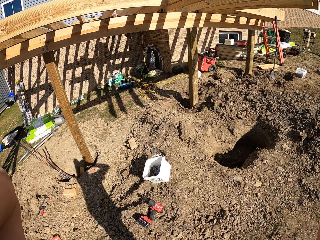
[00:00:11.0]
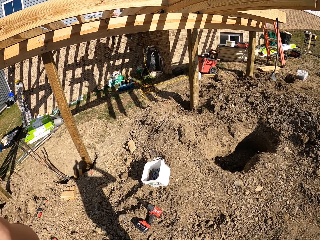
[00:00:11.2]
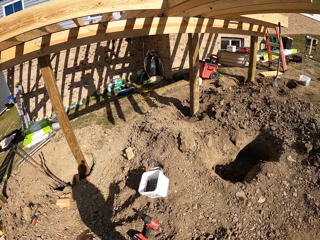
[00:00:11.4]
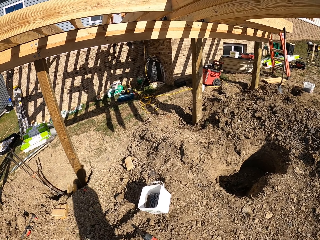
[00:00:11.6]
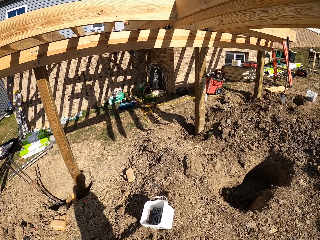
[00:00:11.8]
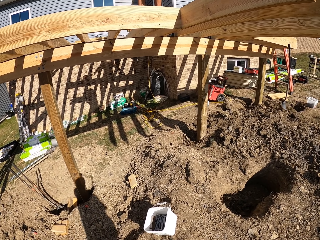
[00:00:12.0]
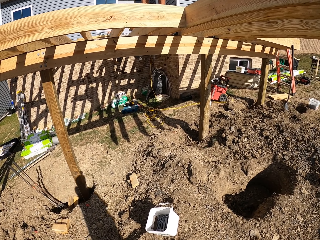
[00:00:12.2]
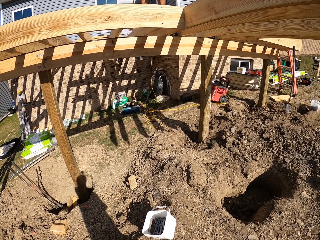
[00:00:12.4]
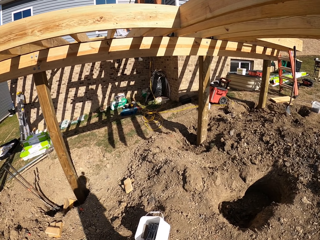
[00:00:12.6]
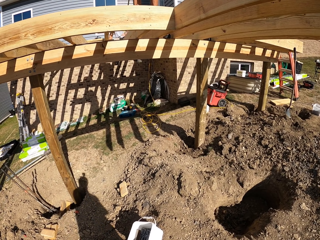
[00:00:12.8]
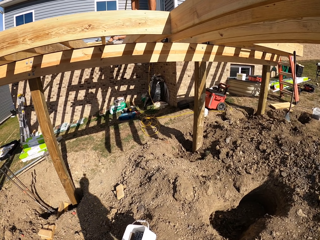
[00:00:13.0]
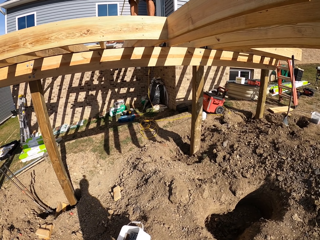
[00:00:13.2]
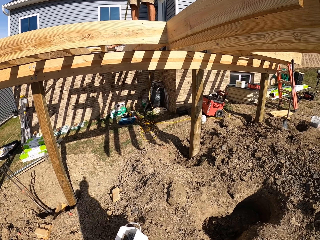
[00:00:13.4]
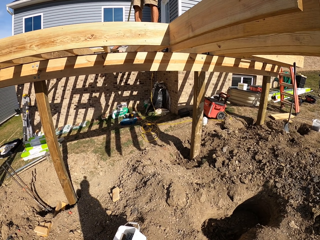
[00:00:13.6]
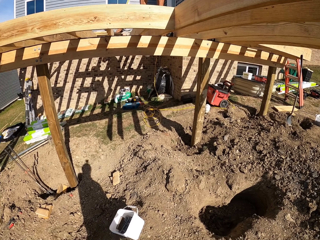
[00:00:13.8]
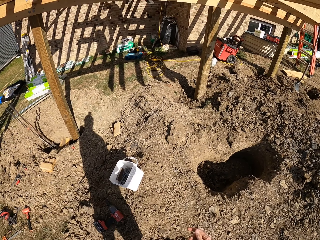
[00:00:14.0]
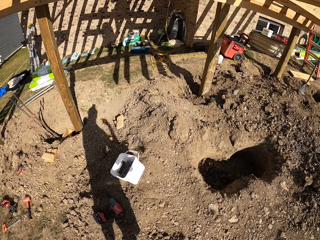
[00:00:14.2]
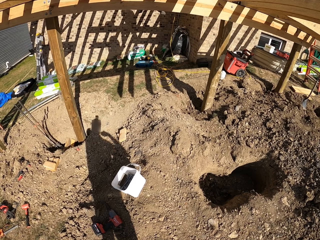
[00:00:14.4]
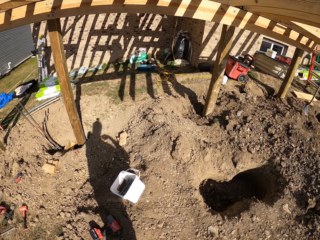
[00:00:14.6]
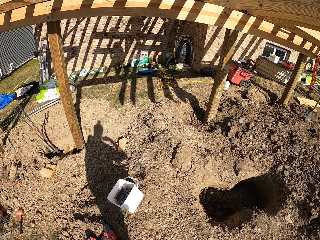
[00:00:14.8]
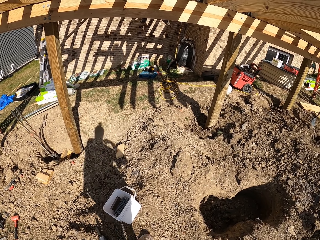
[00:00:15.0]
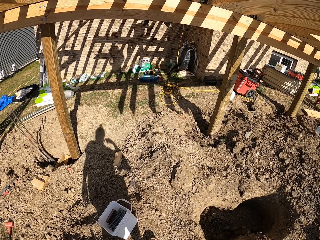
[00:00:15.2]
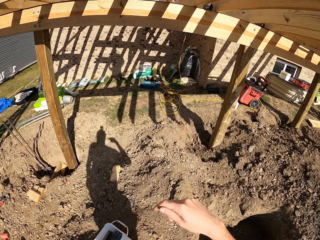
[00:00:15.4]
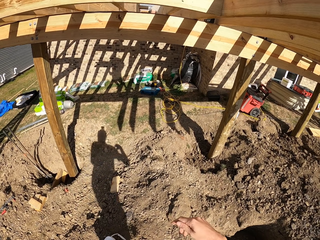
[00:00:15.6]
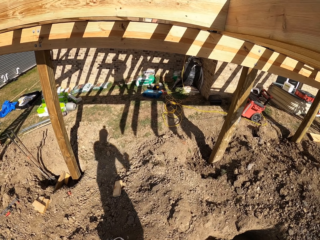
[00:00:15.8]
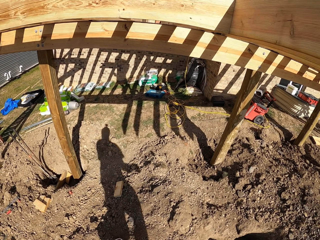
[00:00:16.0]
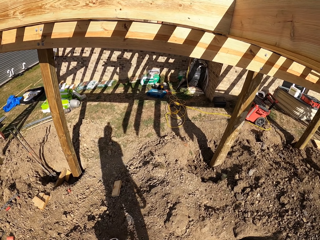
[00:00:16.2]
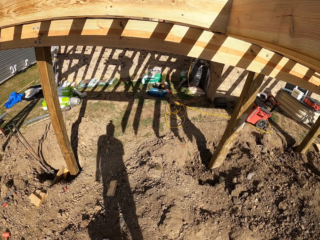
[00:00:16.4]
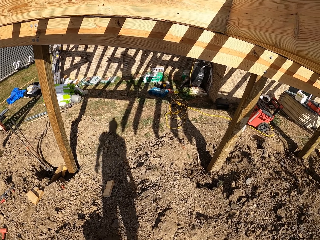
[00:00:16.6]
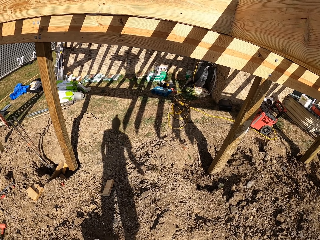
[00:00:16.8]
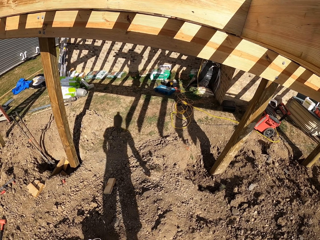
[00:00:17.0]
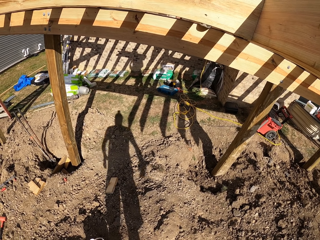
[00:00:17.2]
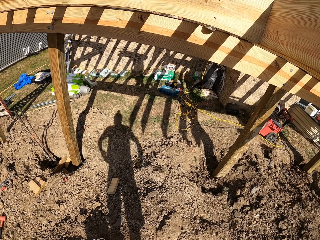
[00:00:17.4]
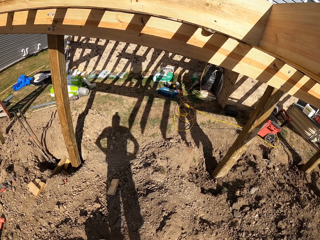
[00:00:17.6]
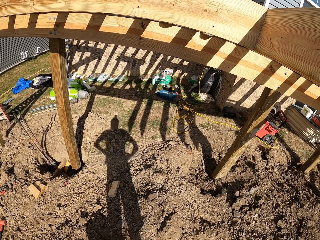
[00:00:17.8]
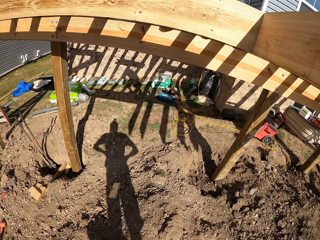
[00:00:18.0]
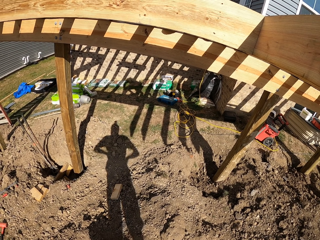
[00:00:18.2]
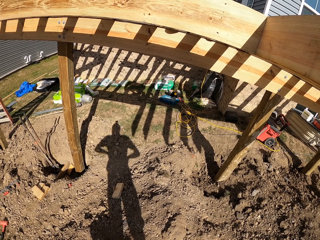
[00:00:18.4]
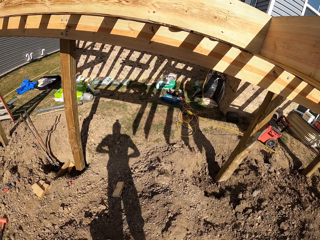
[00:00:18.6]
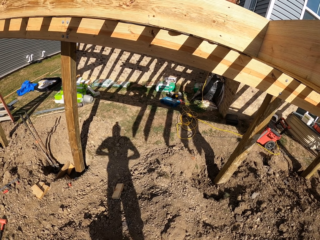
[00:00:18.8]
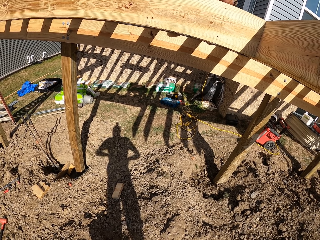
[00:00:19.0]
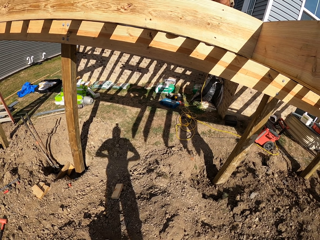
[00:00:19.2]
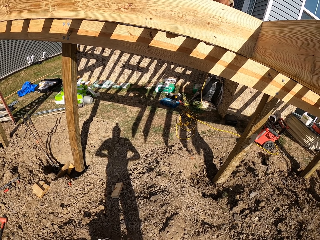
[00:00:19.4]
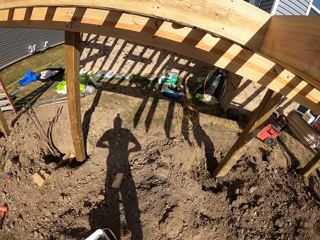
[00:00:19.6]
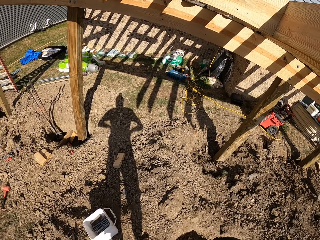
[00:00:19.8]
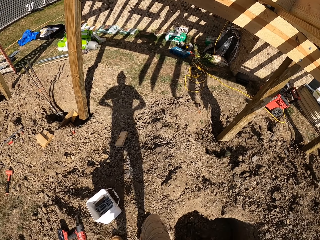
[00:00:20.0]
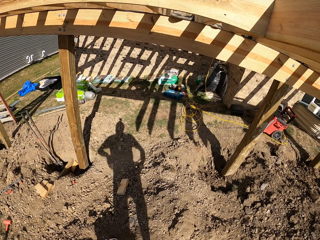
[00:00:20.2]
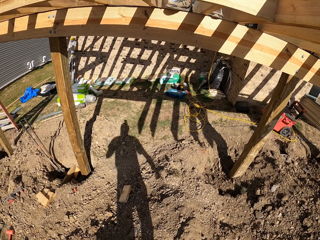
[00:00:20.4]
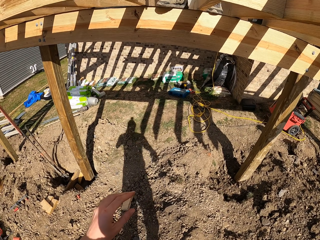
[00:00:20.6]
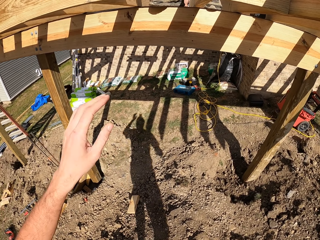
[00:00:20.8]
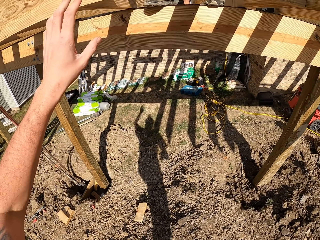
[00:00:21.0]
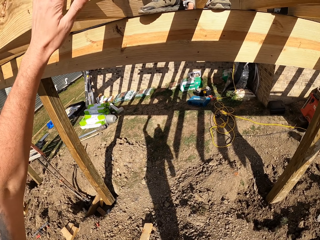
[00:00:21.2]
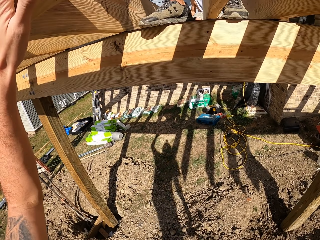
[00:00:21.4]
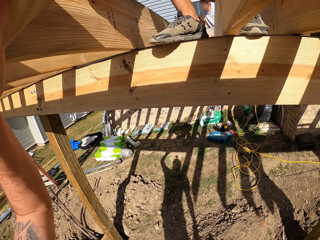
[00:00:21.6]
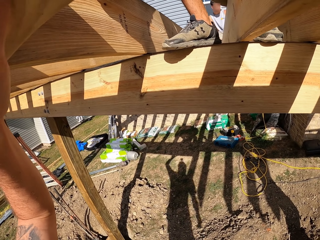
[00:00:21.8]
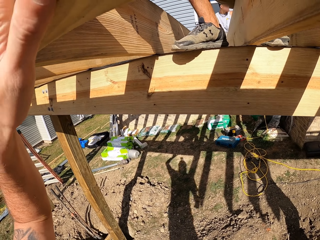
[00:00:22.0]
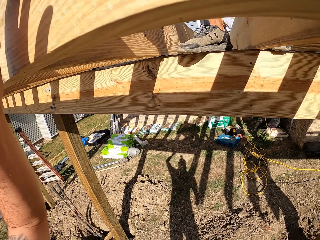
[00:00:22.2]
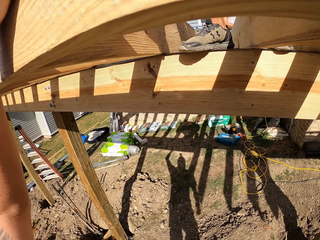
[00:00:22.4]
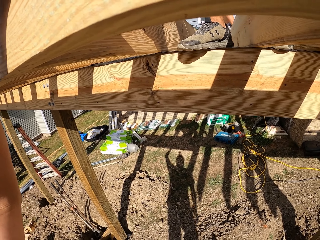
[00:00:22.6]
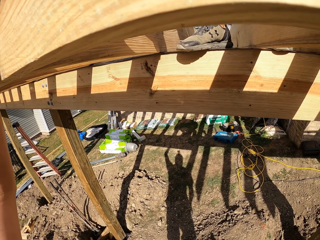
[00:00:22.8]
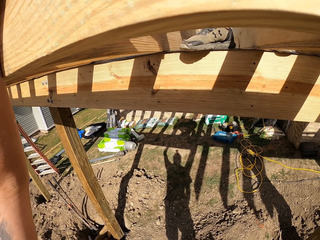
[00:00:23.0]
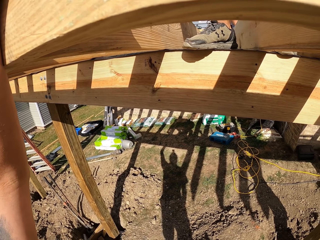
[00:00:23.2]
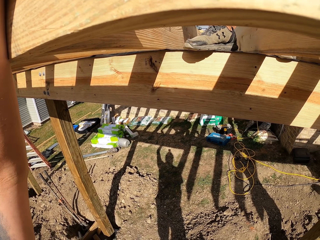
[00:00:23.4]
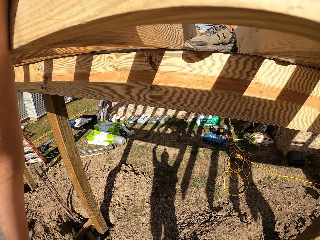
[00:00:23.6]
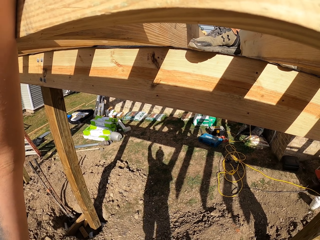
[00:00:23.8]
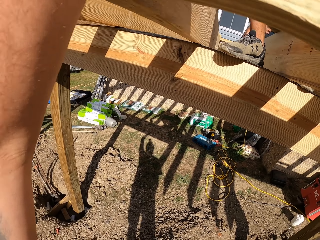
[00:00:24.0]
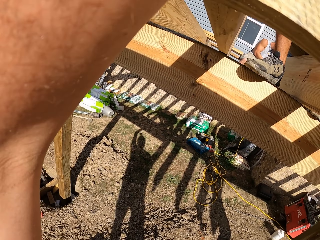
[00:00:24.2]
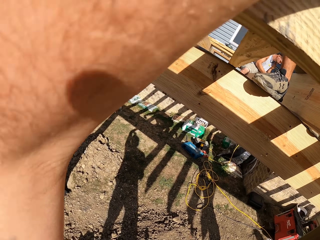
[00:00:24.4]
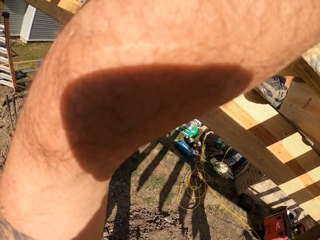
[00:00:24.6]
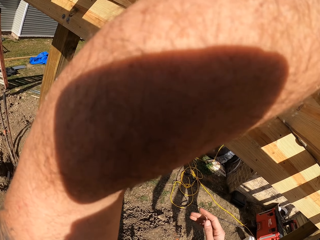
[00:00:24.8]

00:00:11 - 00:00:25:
The camera wearer walks in the construction site. He turns around. He holds the wood with his hands. A person sits on the wood.

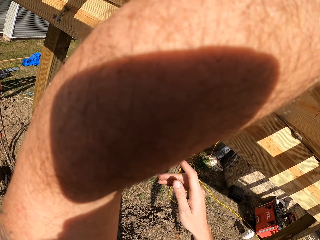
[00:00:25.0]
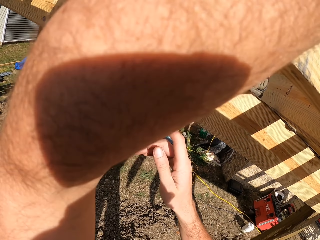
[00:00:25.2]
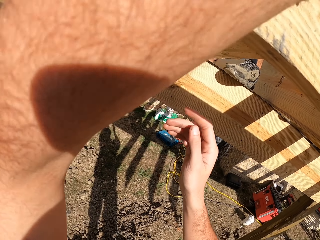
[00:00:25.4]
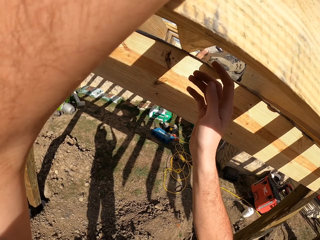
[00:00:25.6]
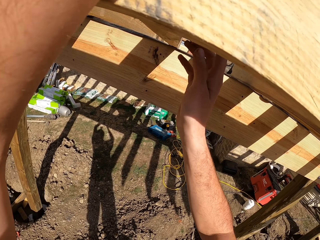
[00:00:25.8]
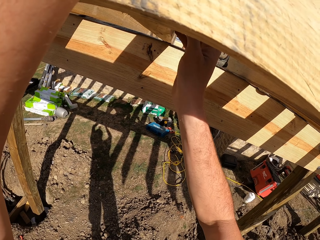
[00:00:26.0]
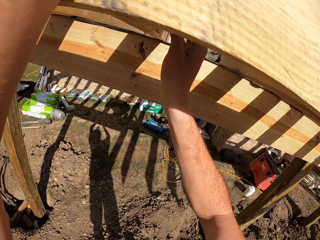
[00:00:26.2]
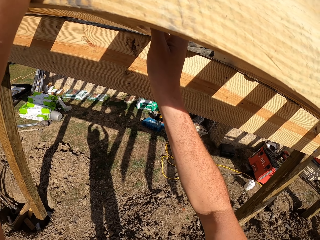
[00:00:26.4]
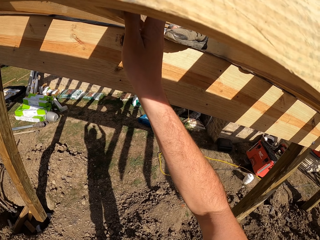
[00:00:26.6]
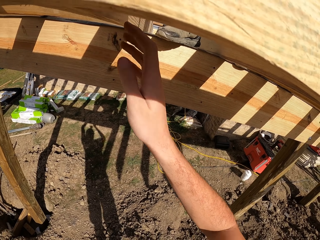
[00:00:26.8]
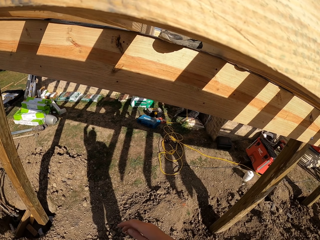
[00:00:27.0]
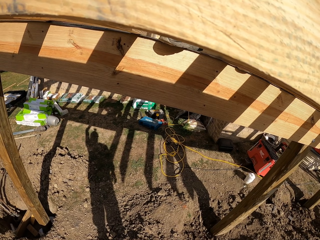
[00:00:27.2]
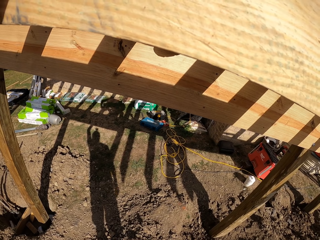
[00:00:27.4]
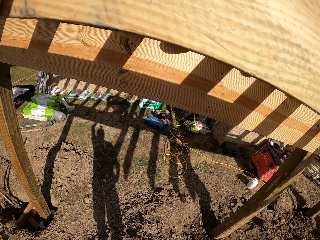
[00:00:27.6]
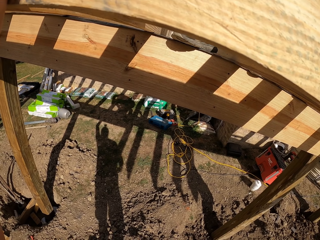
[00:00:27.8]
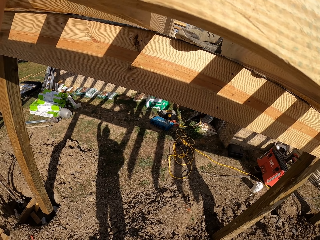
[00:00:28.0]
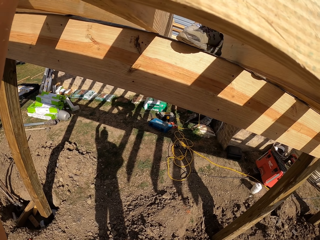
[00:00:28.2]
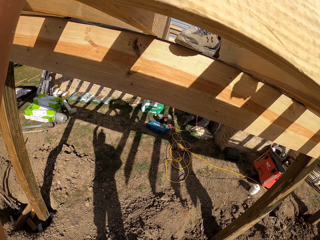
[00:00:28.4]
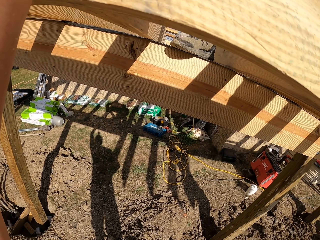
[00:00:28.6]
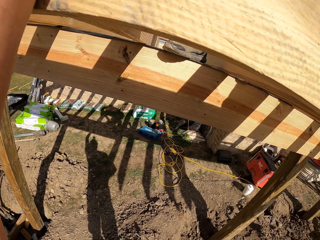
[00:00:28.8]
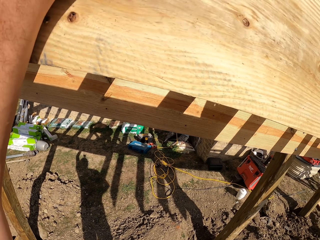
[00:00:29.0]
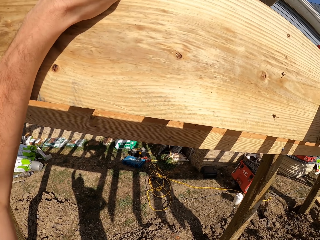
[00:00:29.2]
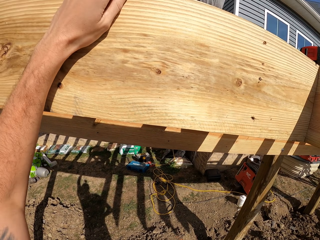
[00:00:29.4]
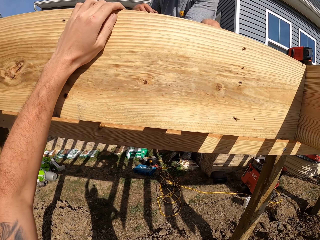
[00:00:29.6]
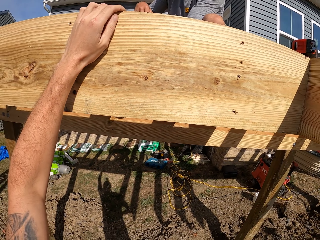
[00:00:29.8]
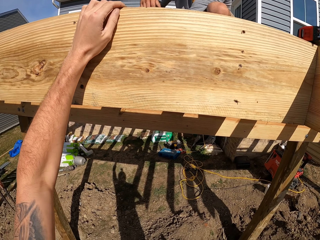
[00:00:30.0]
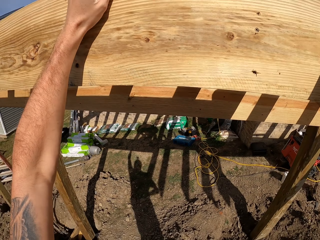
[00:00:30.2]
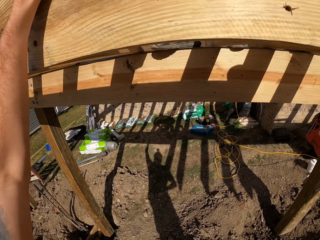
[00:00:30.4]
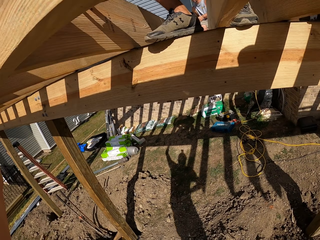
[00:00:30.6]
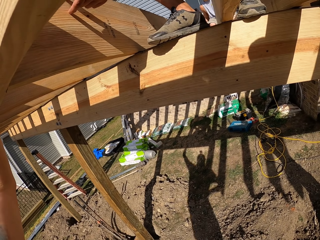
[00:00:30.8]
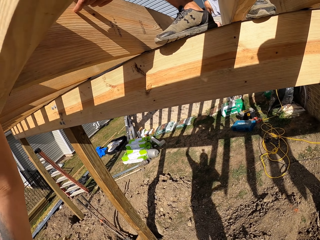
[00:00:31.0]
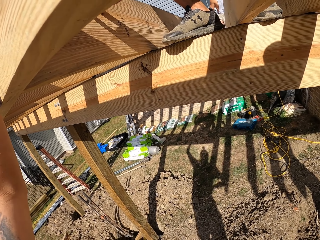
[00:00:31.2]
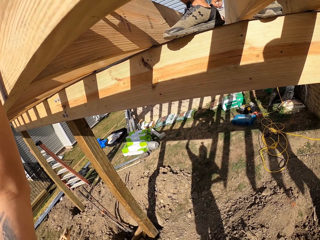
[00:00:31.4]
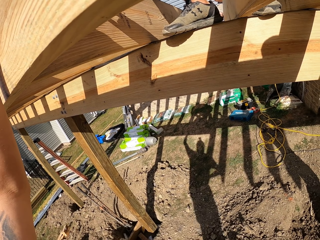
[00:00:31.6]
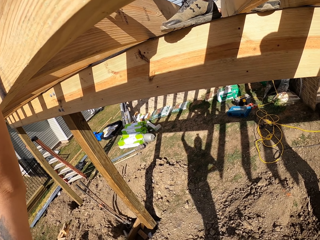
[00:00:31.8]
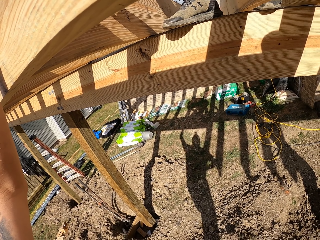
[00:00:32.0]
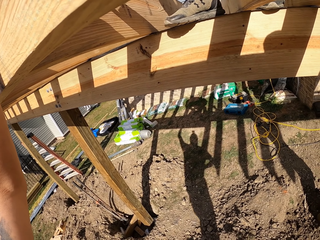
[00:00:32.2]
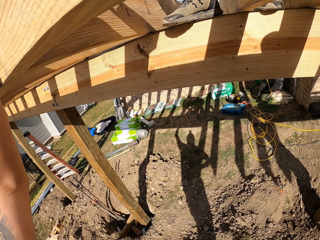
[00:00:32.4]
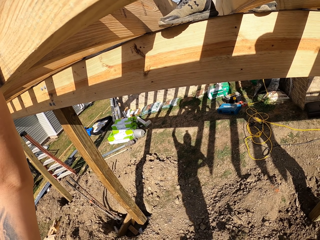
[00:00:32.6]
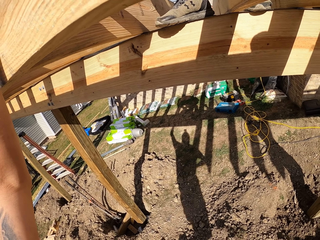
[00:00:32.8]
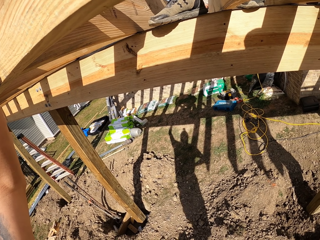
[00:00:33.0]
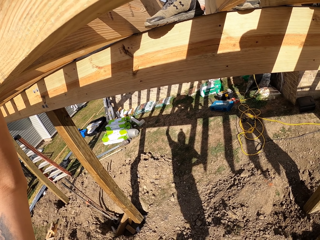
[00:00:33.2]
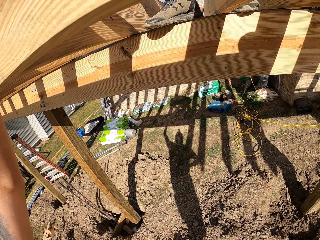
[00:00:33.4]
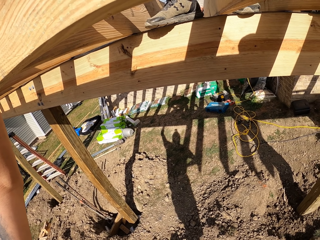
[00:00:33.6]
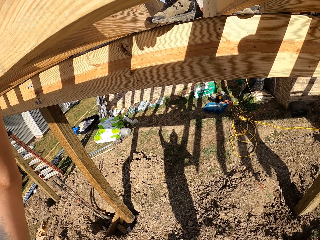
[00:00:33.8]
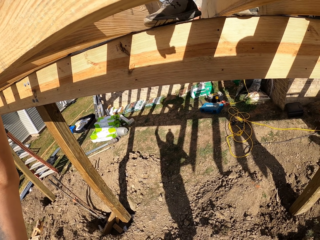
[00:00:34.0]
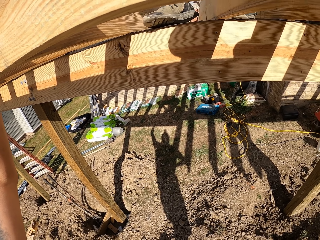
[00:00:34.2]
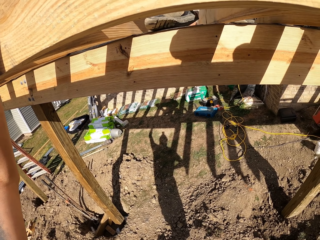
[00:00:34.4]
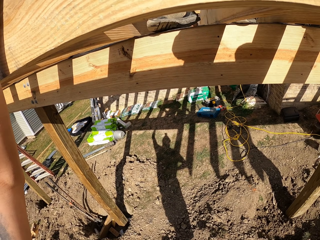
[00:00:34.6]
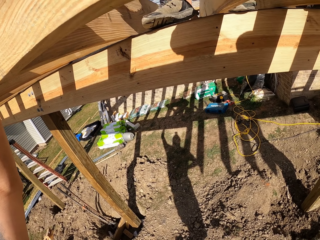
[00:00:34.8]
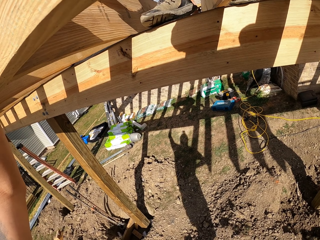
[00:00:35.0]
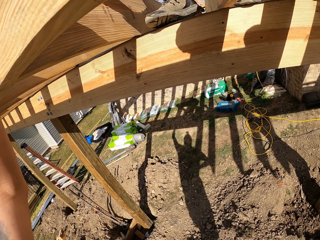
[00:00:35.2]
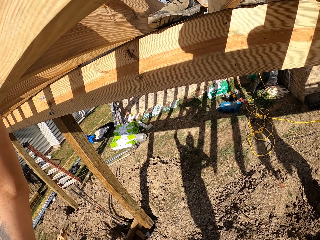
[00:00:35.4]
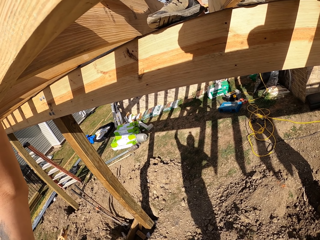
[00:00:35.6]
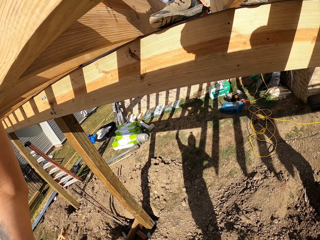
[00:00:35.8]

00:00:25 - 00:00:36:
The camera wearer turns around. They hold wood. They turn around. A person holds the wood.
